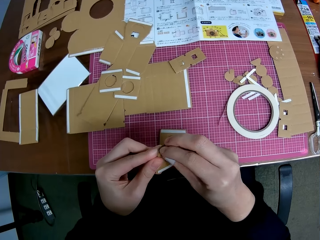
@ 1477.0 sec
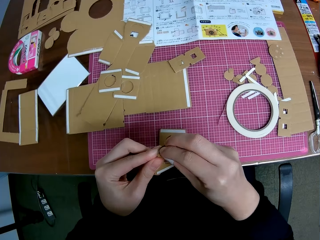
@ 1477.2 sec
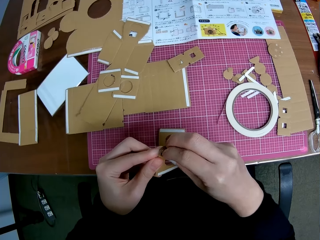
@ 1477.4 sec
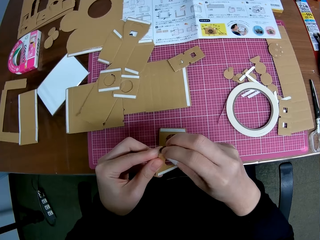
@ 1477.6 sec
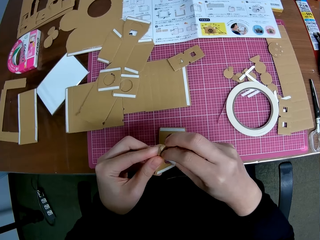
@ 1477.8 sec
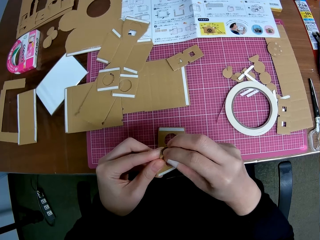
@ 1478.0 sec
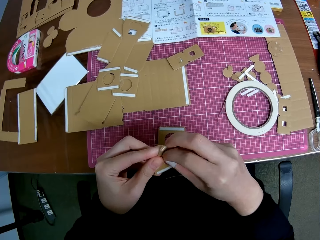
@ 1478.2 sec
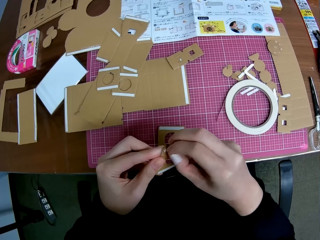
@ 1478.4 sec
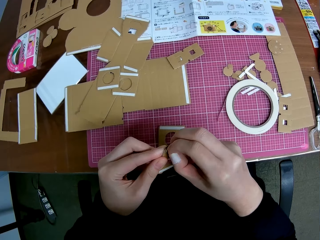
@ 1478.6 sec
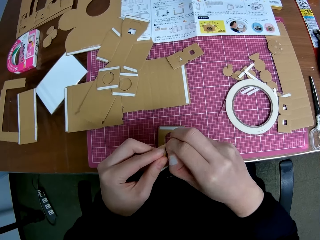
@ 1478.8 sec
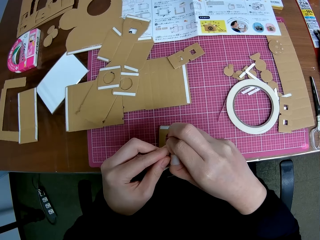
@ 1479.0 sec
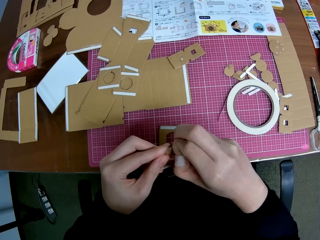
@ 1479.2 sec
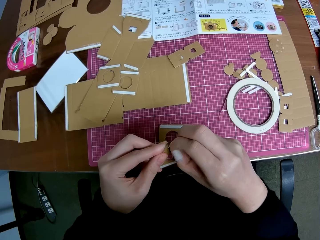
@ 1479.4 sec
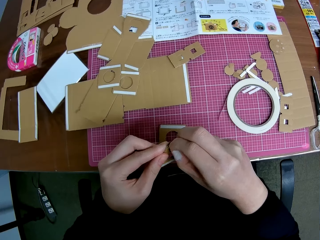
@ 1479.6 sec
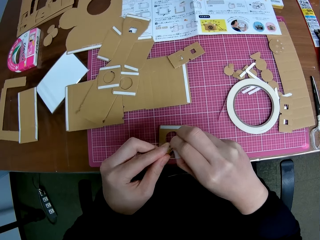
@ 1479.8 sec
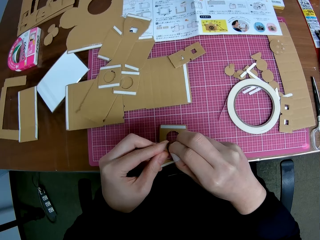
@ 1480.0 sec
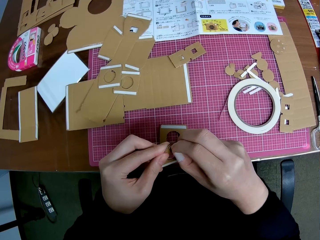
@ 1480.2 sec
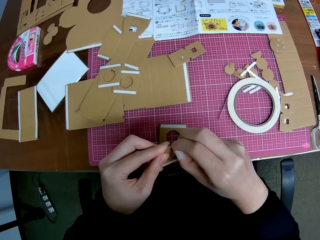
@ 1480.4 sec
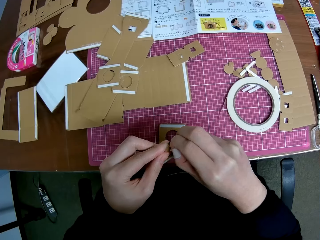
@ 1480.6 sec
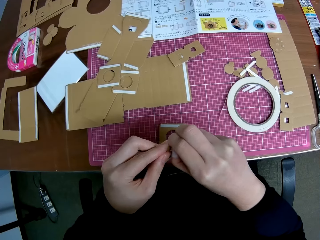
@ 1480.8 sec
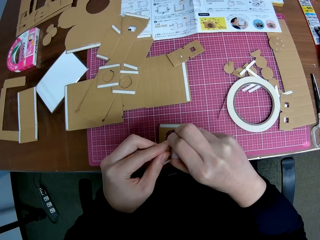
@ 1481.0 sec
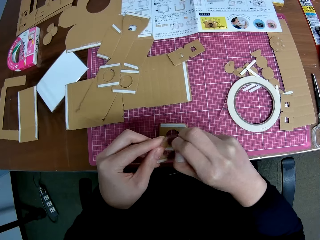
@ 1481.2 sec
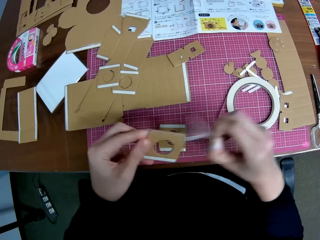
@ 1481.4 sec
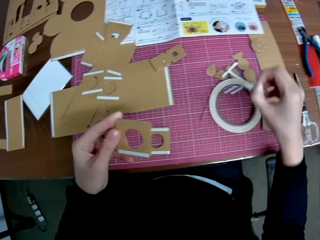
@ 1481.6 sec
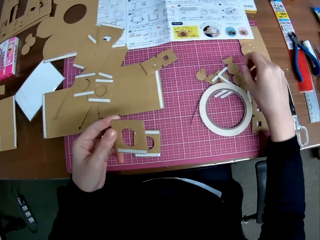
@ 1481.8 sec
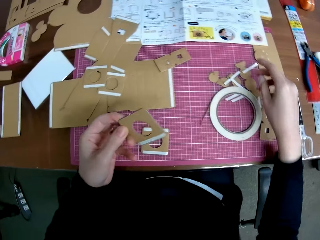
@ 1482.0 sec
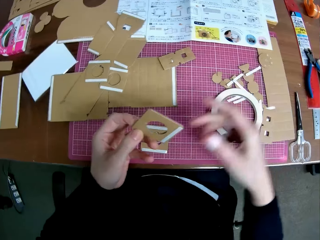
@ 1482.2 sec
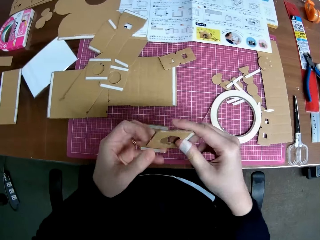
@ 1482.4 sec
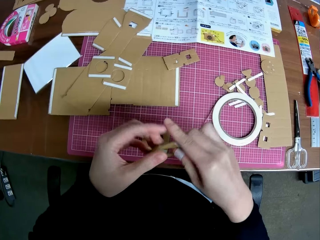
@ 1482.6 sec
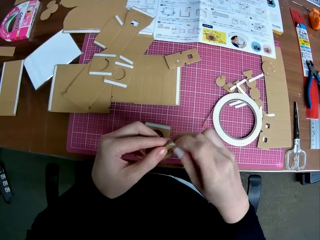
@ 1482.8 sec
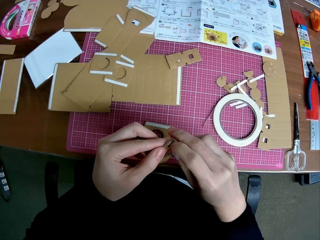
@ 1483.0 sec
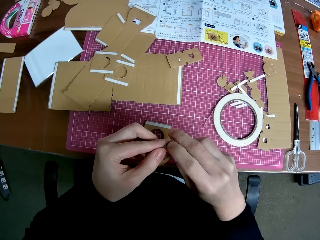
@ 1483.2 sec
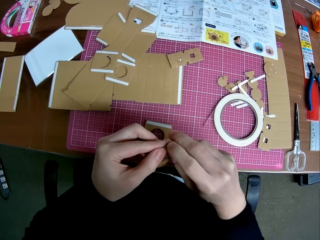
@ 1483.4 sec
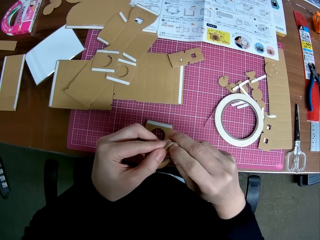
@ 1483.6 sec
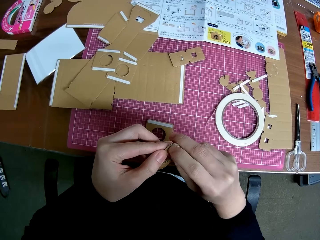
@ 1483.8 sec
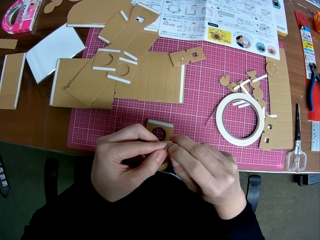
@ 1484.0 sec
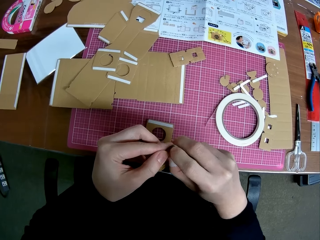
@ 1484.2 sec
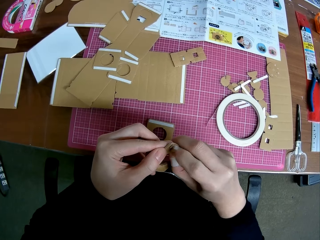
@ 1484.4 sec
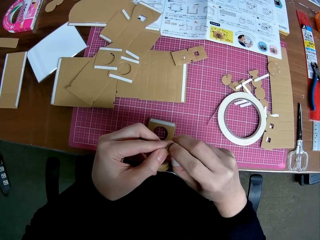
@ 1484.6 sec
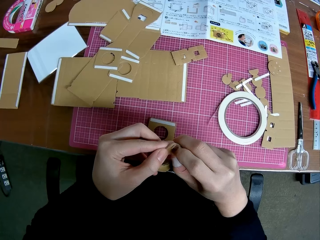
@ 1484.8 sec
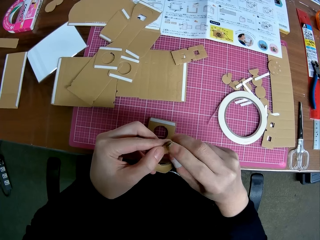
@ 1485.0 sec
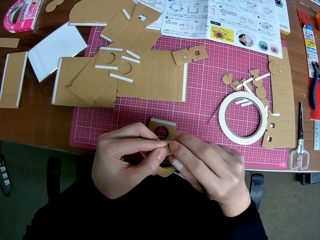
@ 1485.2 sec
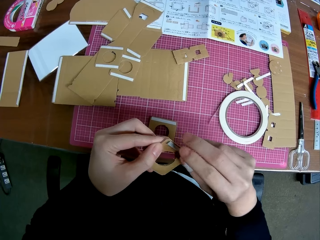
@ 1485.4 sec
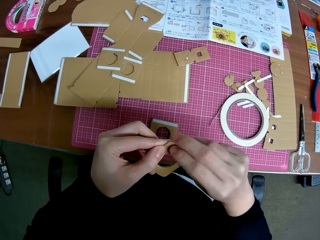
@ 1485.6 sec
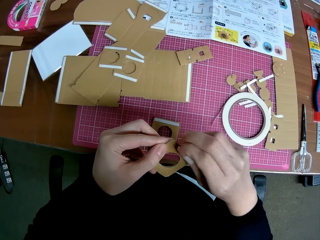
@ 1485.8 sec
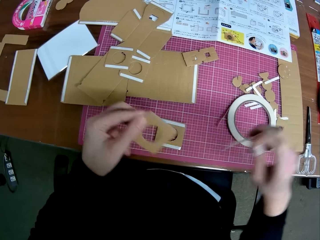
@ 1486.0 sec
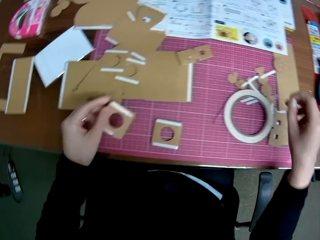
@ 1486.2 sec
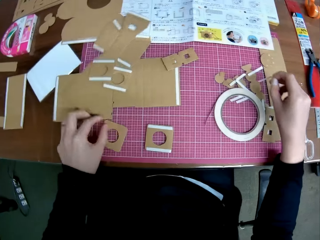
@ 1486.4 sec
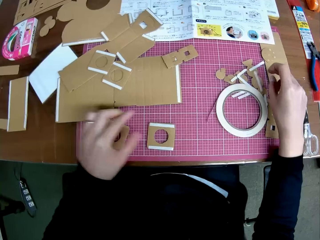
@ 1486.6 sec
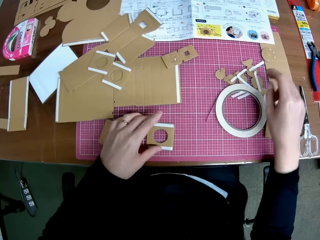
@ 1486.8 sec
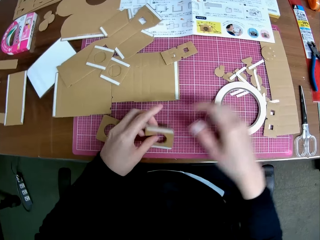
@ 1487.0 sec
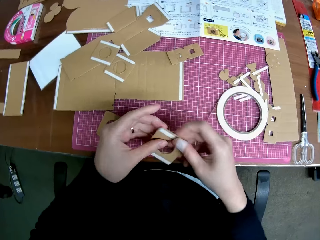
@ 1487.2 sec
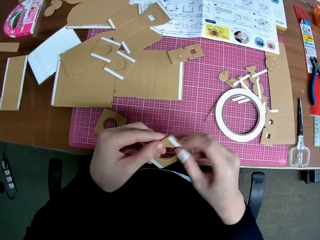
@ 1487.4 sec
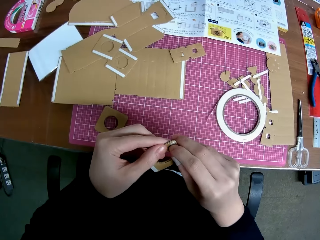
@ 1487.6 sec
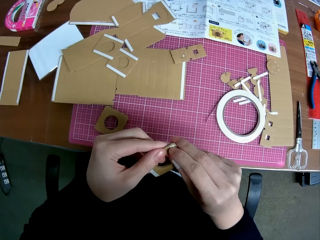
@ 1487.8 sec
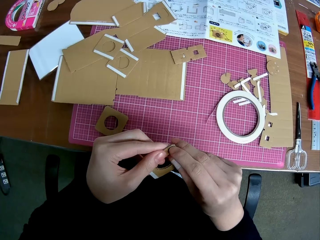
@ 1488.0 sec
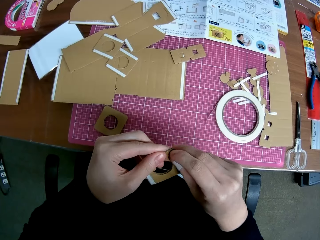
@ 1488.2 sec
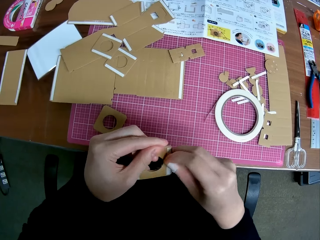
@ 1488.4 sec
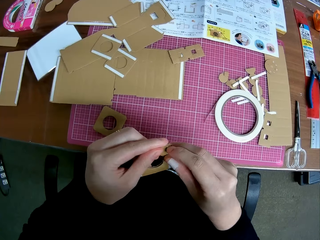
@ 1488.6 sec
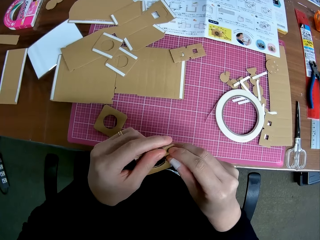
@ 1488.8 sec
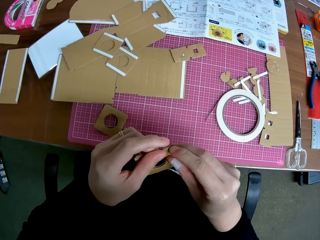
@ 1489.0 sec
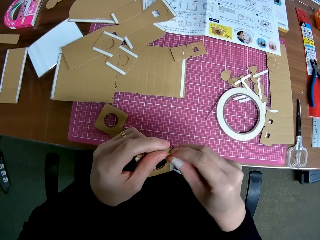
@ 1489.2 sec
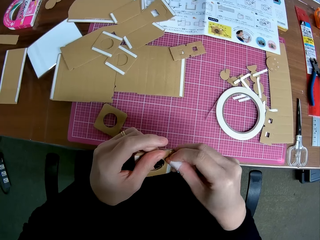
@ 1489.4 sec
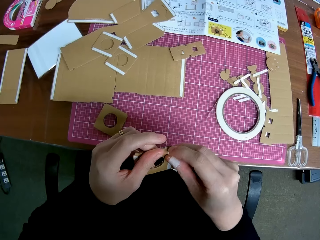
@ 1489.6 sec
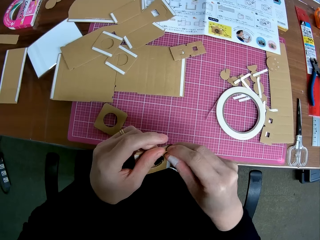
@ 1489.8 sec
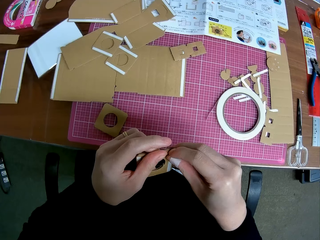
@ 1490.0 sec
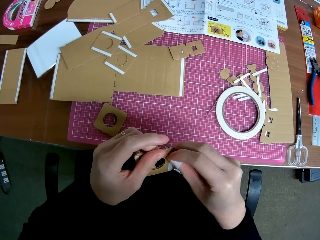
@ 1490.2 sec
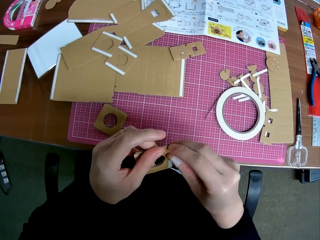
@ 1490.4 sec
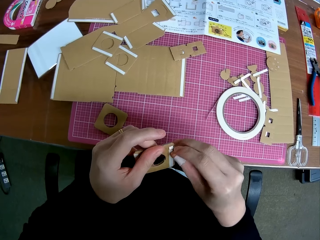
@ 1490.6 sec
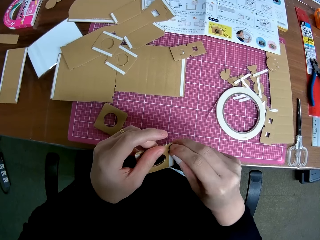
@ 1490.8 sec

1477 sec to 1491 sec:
The camera wearer drops the piece of cello tape on the table. She removes another cello tape from the cardboard. She drops the piece of cello tape on the table. She holds another cardboard with the cello tape on it with her left hand. She removes the cello tape from the cardboard.

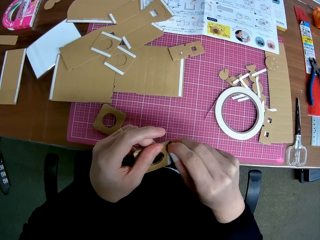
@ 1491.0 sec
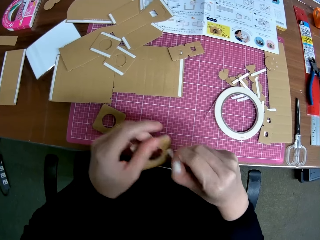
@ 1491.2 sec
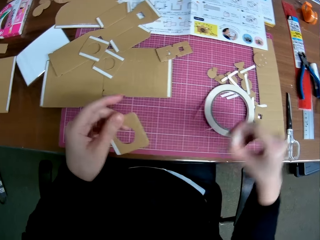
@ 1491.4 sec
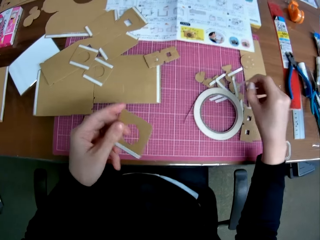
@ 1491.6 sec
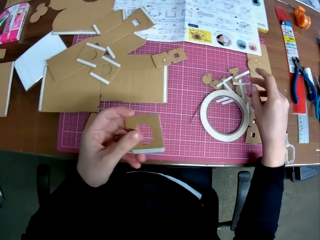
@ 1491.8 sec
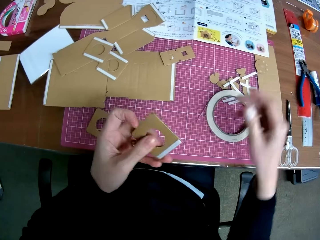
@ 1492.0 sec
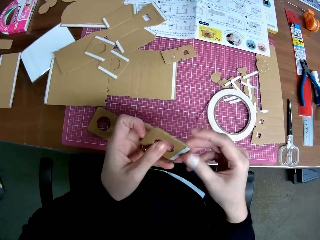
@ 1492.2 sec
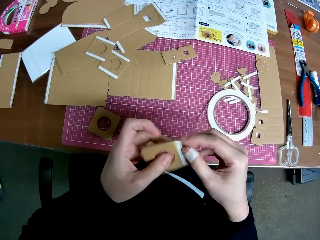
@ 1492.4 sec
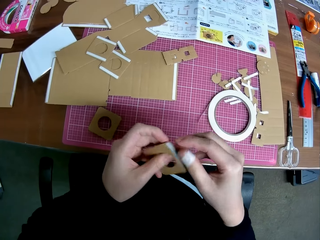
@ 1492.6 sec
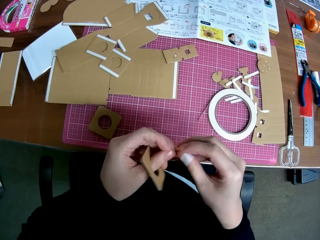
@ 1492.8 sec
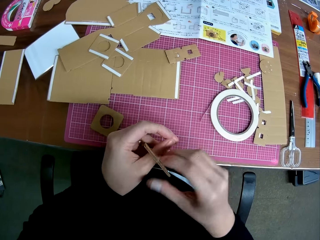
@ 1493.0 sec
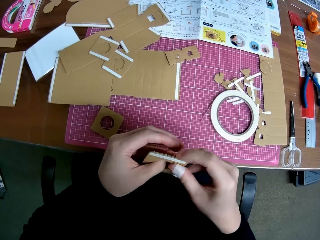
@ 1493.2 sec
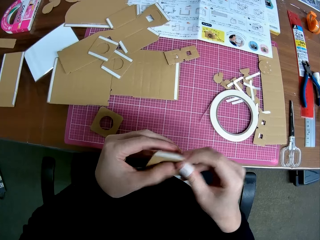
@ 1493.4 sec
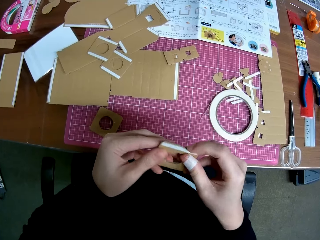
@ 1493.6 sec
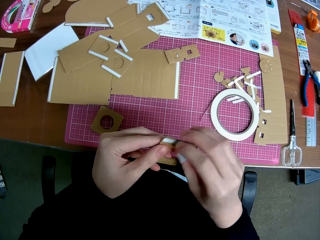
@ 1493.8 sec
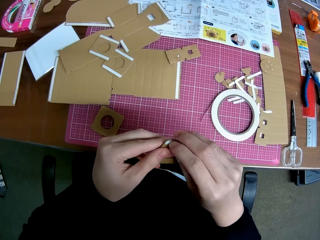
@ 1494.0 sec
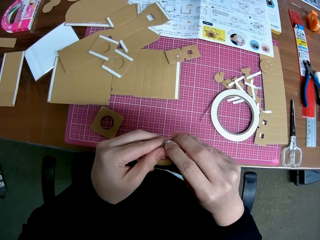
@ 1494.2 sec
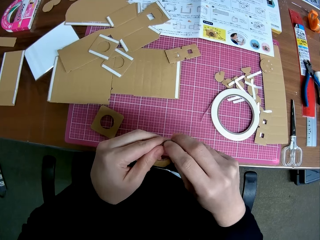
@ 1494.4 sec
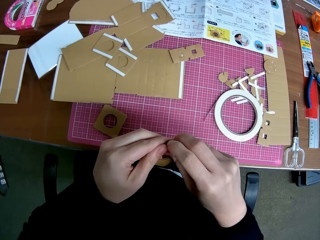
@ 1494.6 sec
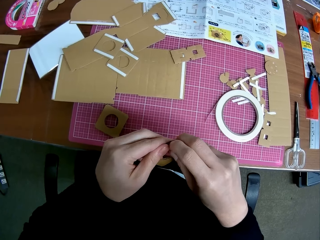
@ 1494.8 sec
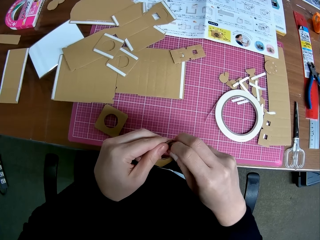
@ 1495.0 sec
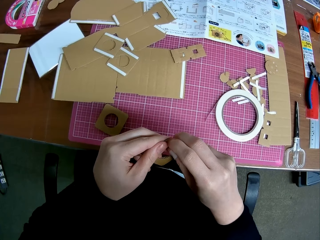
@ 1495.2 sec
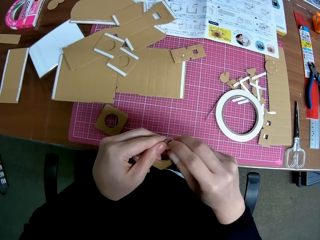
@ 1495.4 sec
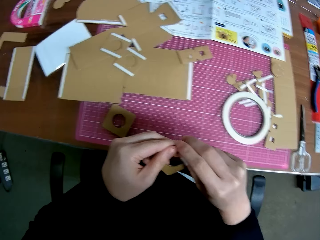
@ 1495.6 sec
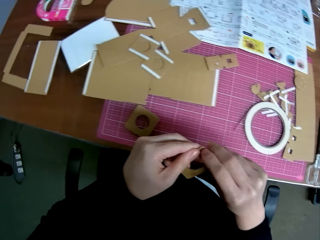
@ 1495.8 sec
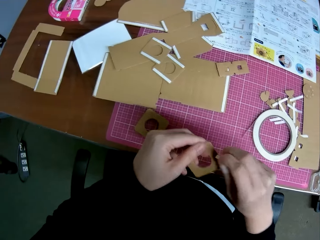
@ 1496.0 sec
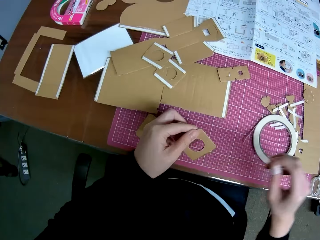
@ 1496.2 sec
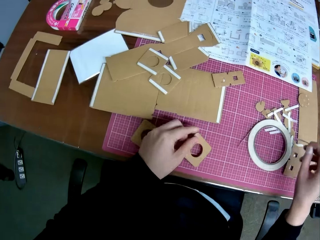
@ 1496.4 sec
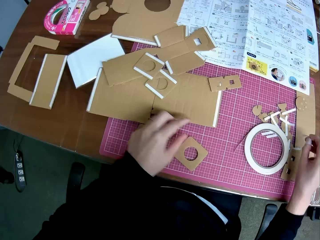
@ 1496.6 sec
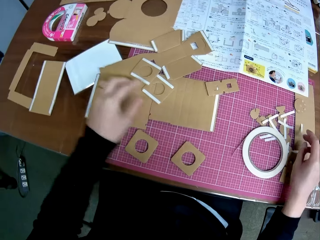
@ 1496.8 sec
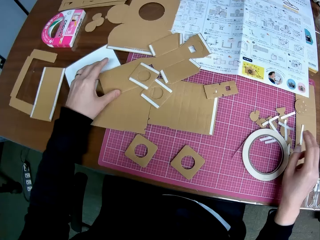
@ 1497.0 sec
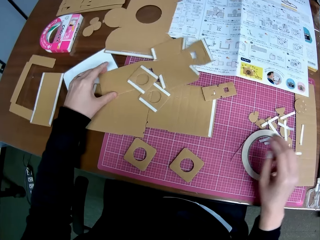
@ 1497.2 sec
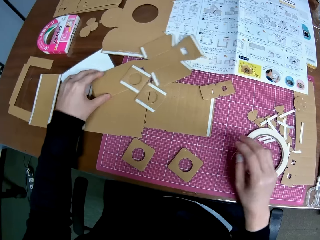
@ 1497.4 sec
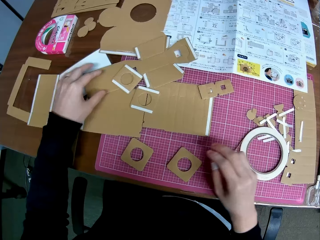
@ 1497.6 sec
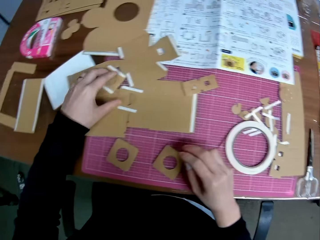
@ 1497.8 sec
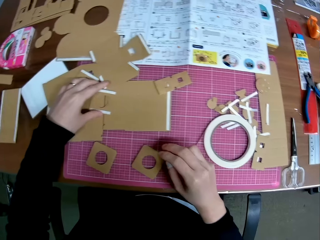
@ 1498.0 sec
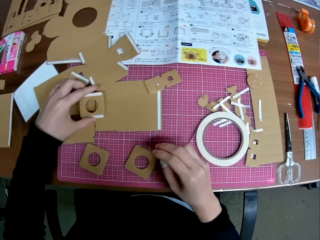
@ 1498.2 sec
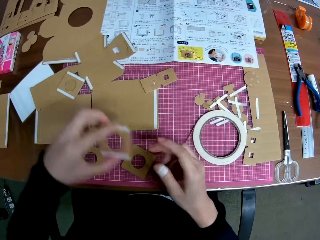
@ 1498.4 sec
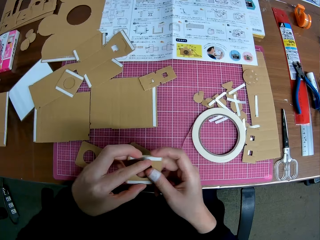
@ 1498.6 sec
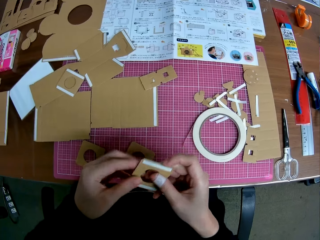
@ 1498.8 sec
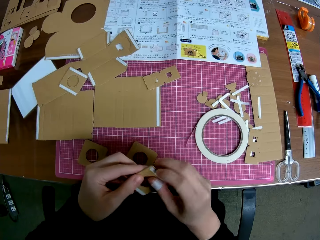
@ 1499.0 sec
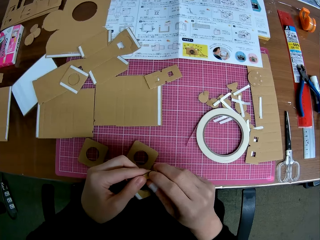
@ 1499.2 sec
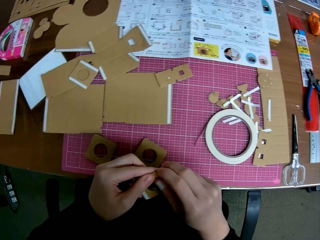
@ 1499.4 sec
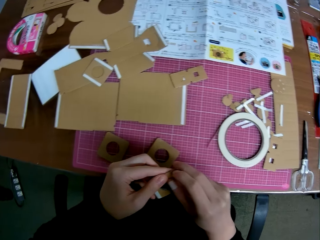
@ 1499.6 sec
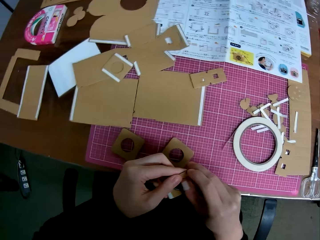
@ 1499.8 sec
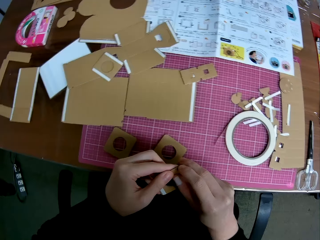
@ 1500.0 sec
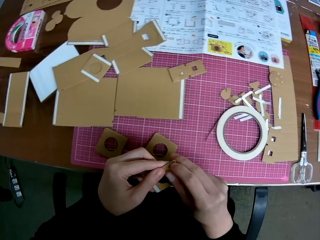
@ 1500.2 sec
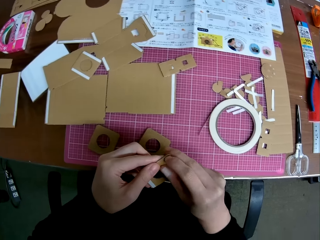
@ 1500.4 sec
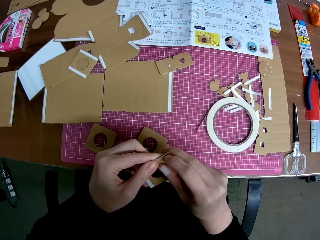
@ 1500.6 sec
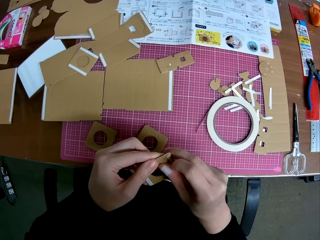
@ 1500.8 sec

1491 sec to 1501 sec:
The camera wearer drops the piece of cello tape on the table. She removes another cello tape from the cardboard. She drops the piece of cello tape on the table. She picks up another cardboard or piece of box with the cello tape on it with her left hand. She holds the piece of box. She removes the cello tape from the cardboard.
